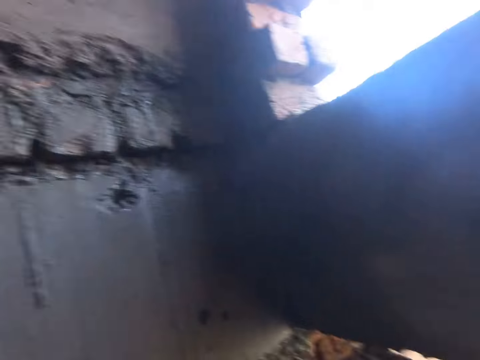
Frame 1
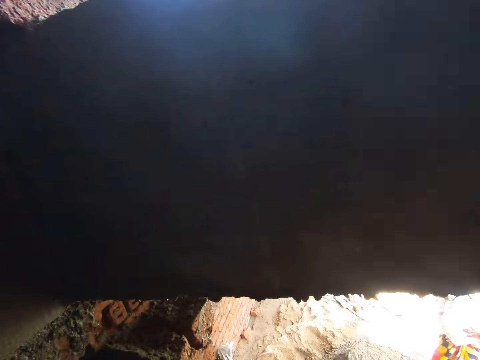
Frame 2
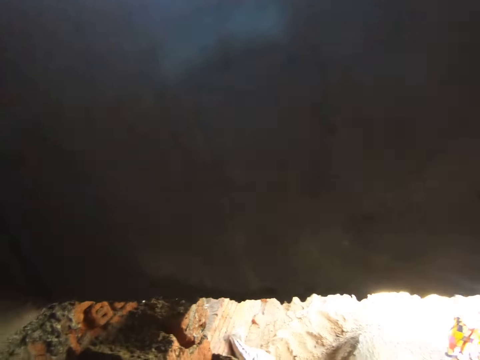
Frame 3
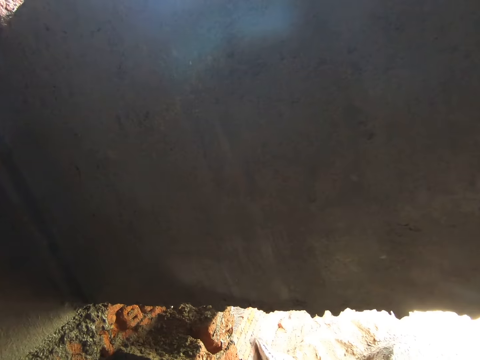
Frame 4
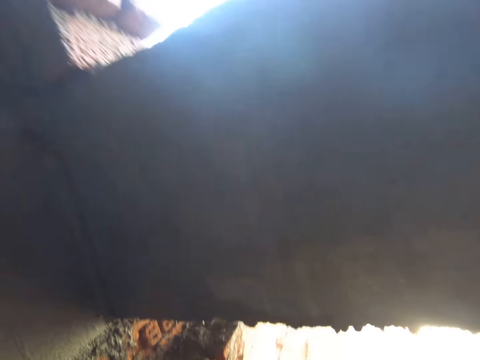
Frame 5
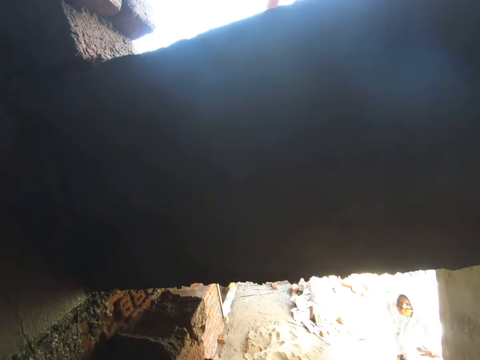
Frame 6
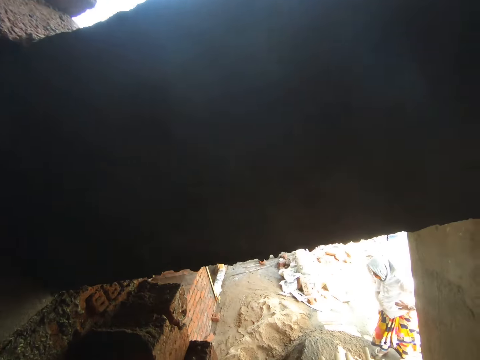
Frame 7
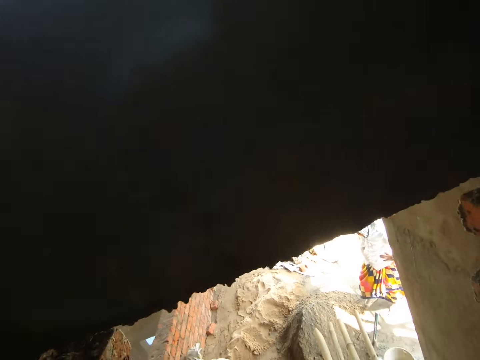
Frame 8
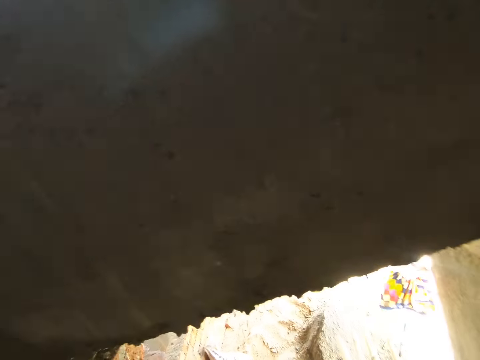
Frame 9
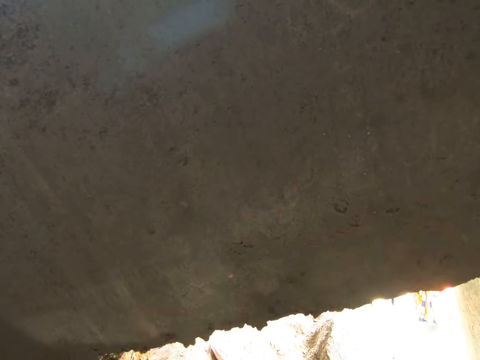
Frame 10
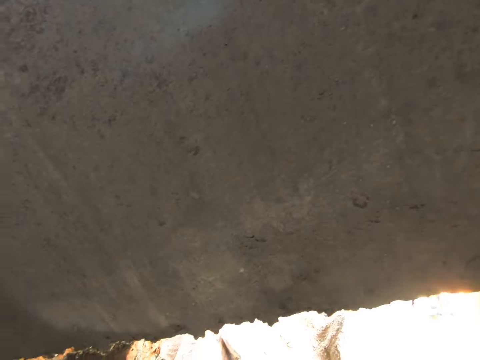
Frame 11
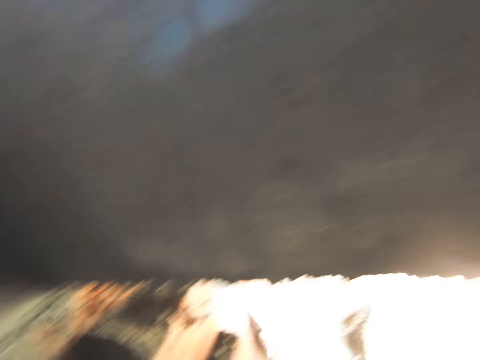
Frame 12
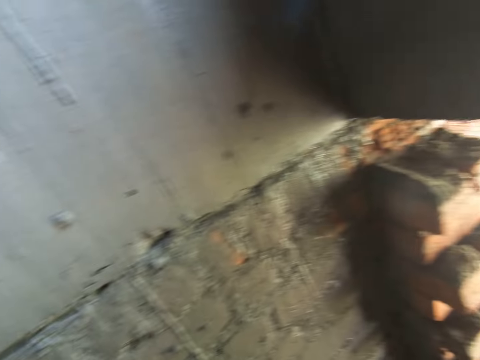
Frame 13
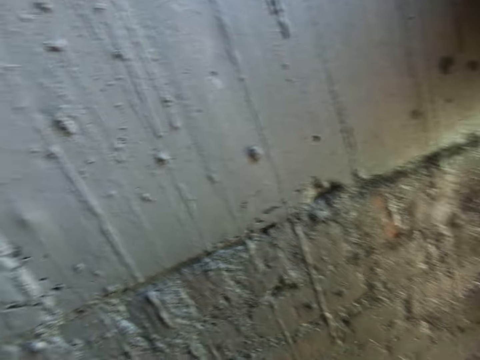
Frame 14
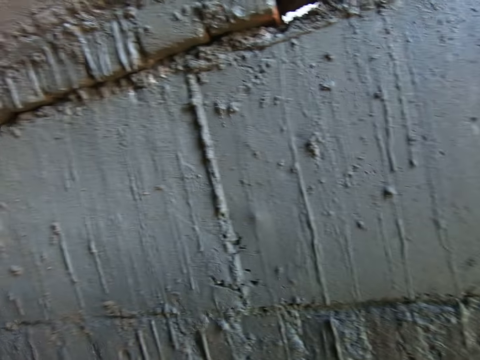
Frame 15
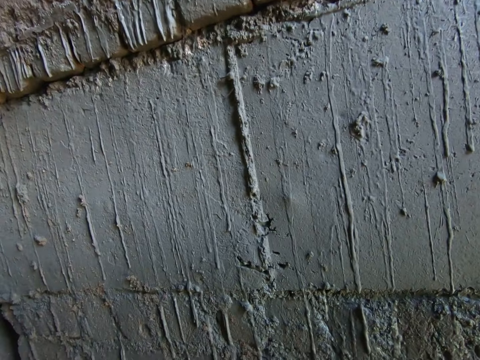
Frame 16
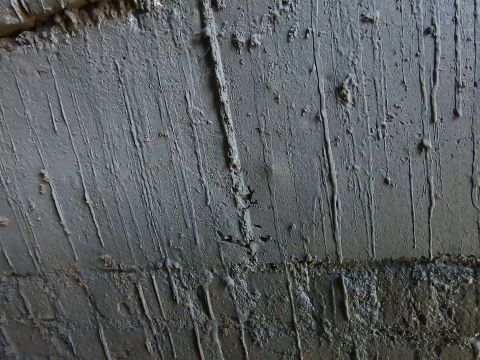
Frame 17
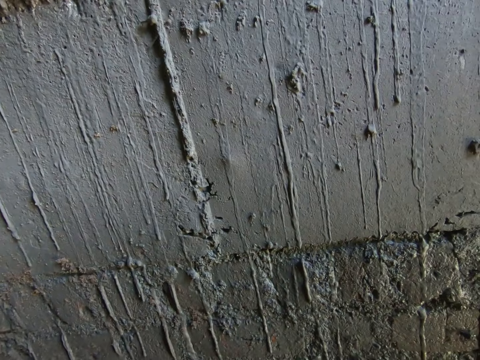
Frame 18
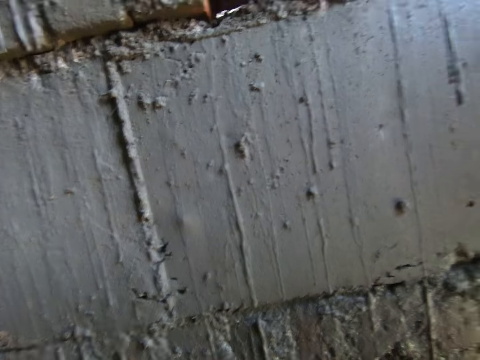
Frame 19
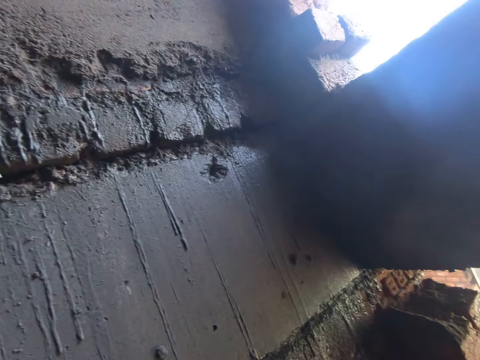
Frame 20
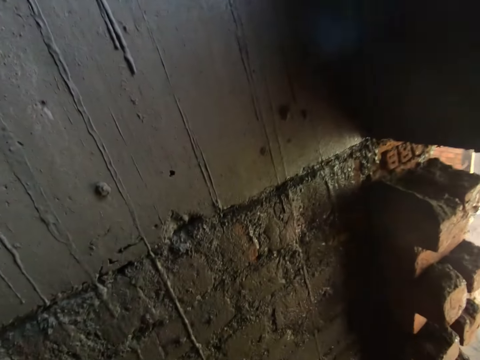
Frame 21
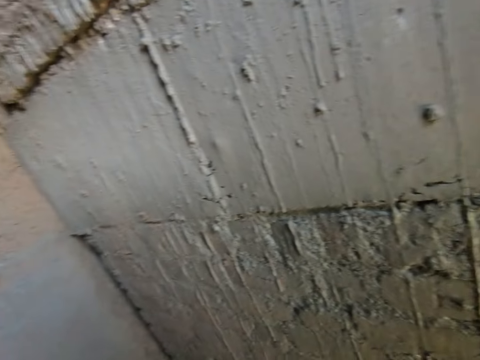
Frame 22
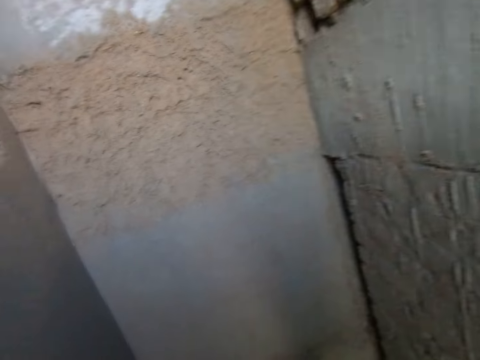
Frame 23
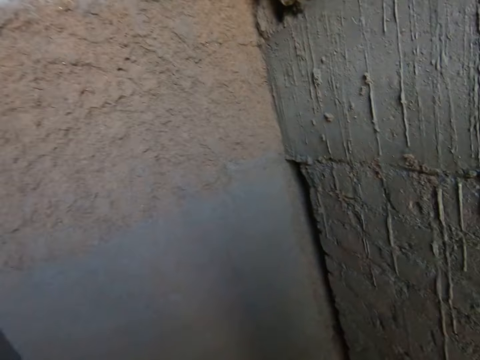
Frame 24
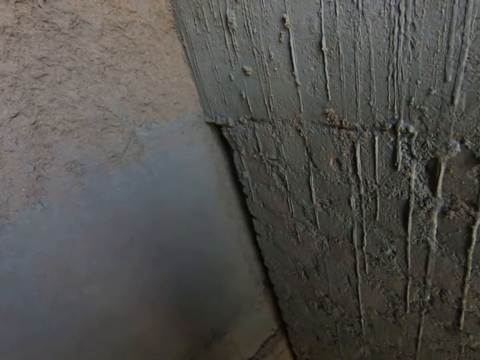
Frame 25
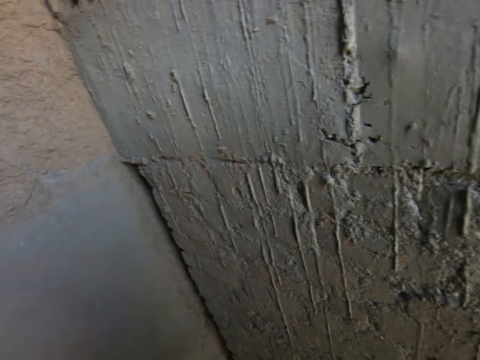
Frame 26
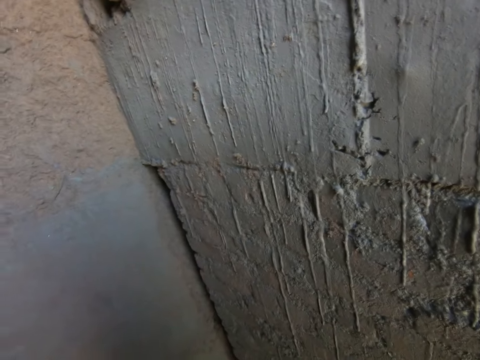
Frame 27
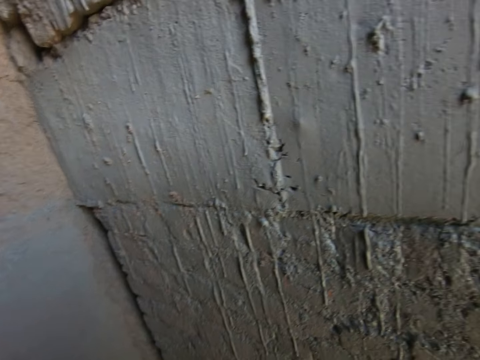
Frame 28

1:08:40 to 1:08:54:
The camera wearer talks. The woman gathers the cement mixture with her right hand. The camera wearer looks at the wall. They cough.

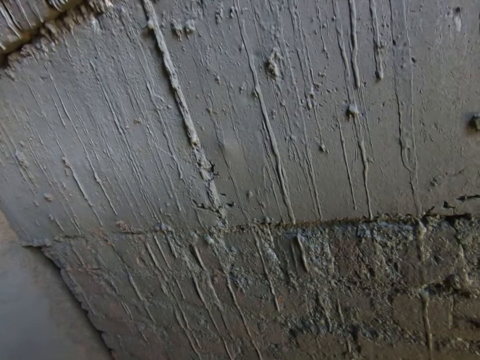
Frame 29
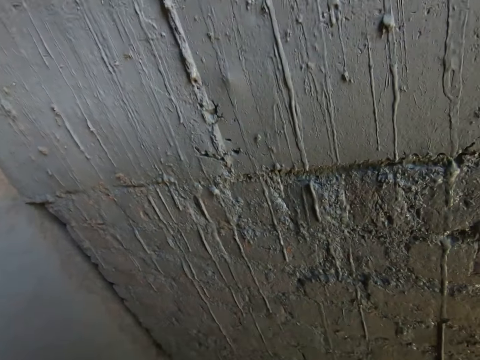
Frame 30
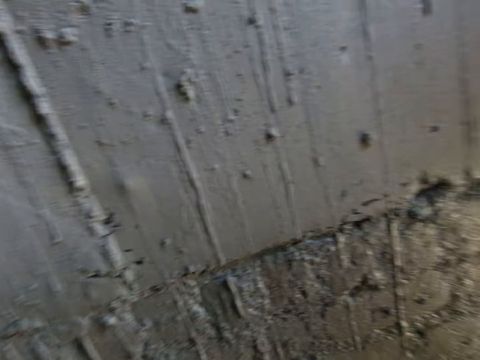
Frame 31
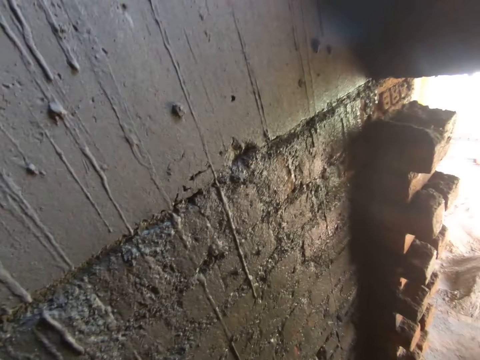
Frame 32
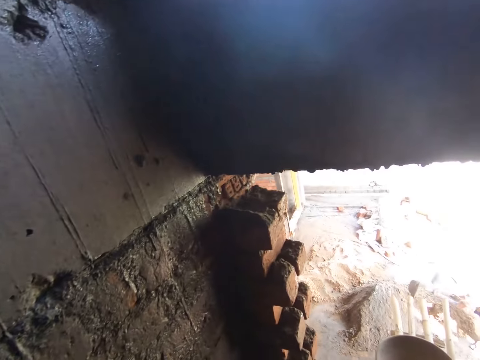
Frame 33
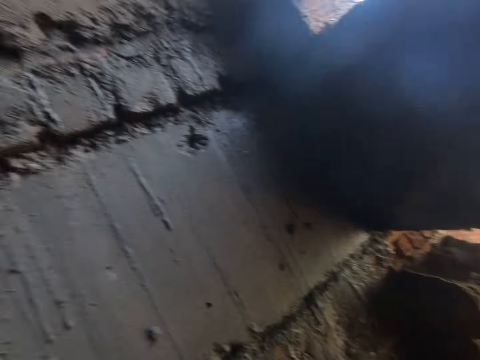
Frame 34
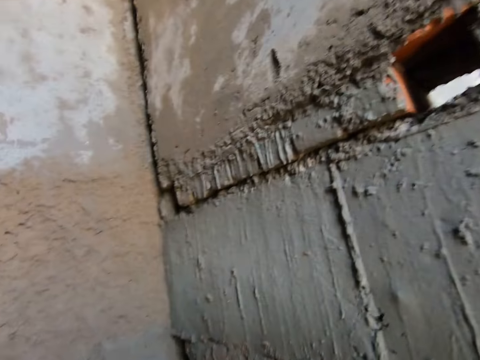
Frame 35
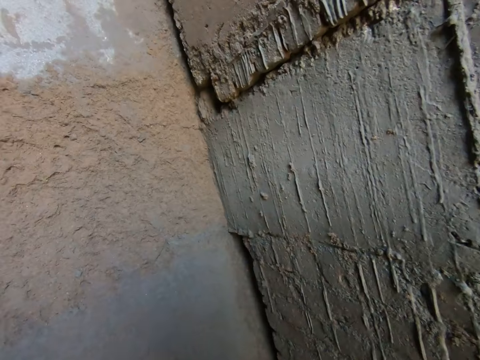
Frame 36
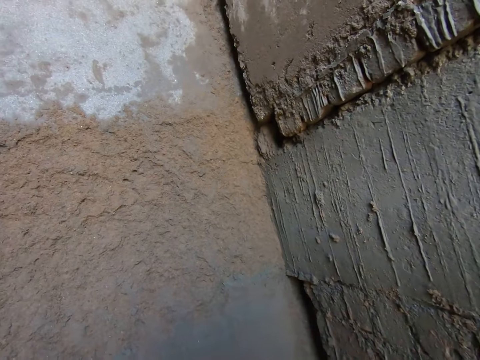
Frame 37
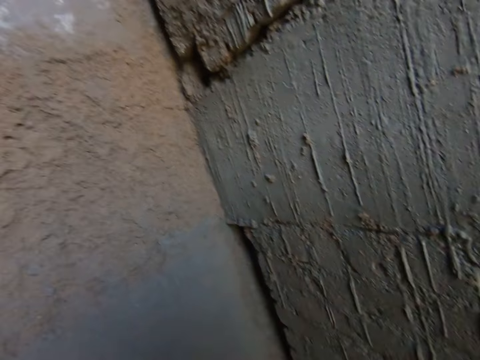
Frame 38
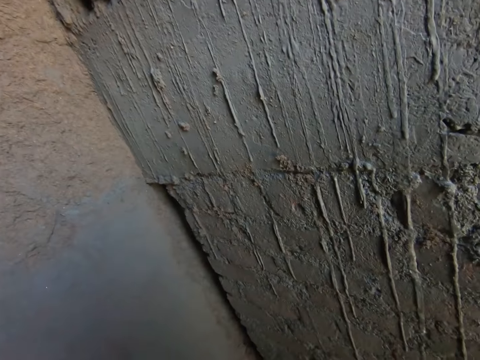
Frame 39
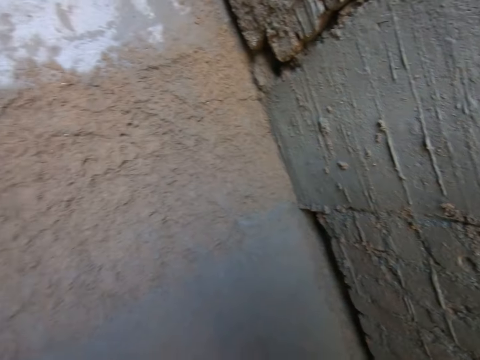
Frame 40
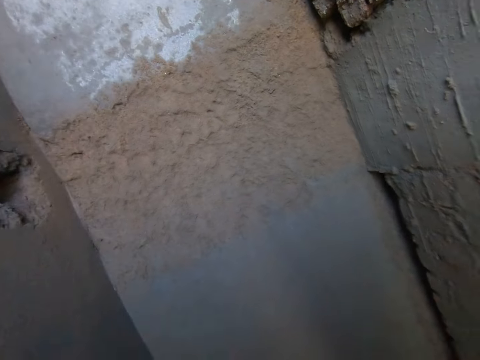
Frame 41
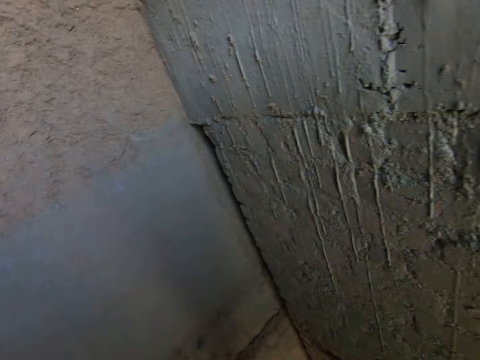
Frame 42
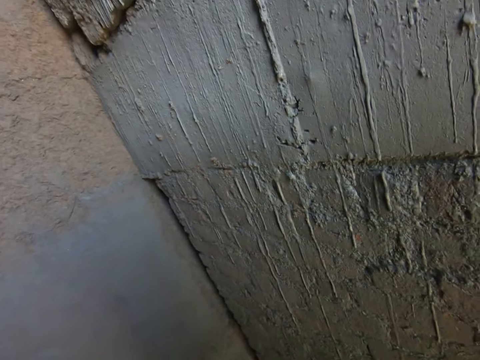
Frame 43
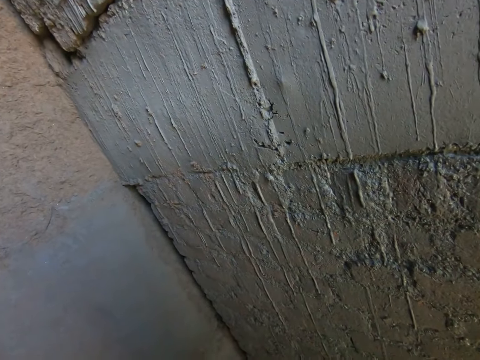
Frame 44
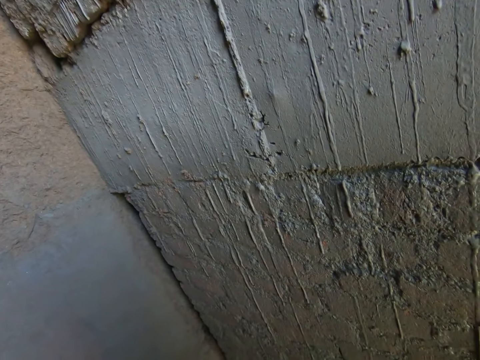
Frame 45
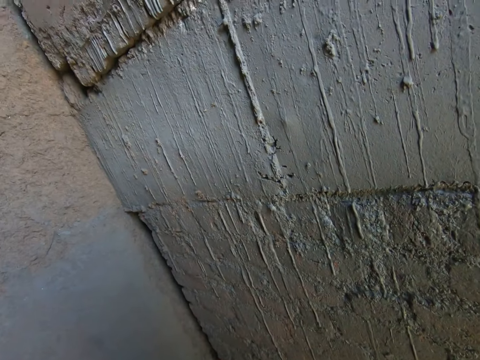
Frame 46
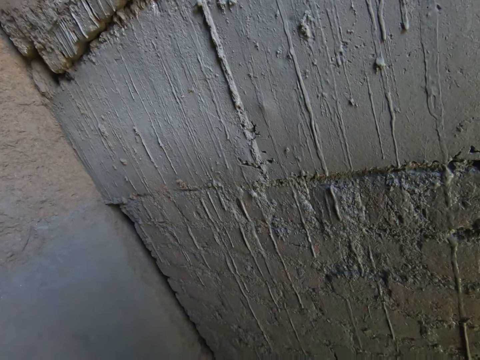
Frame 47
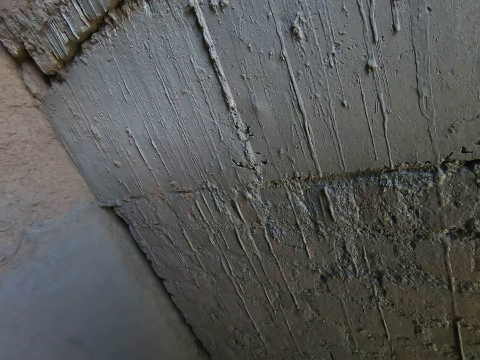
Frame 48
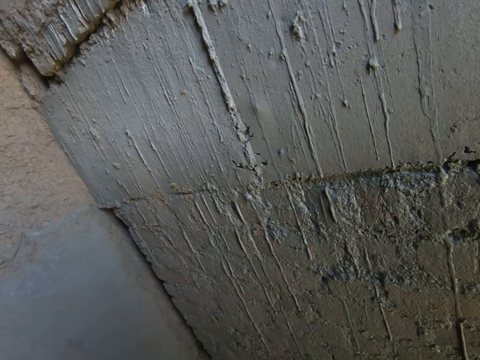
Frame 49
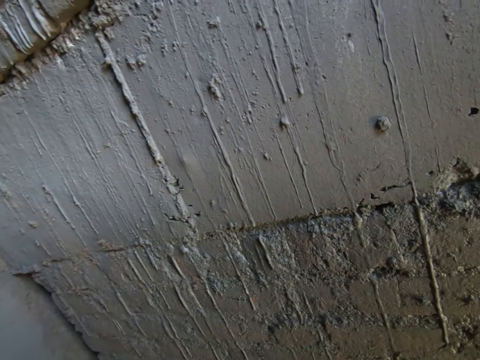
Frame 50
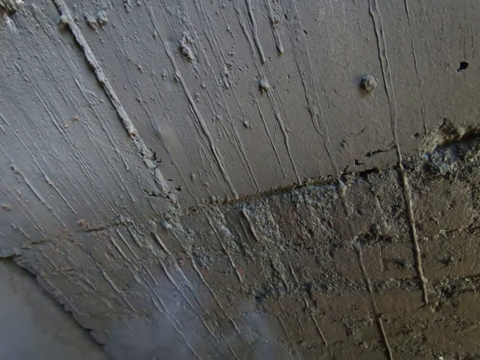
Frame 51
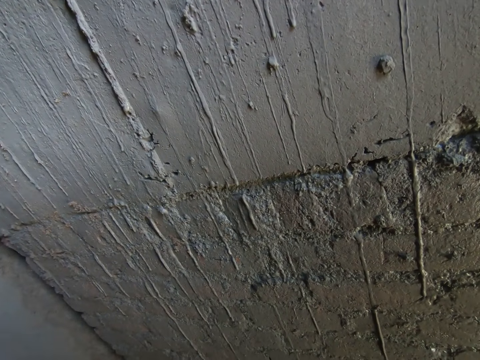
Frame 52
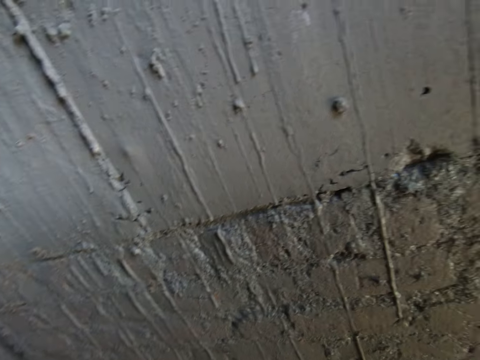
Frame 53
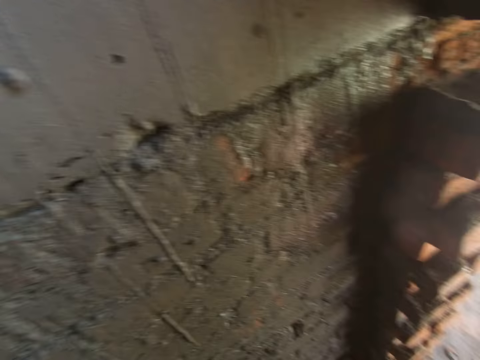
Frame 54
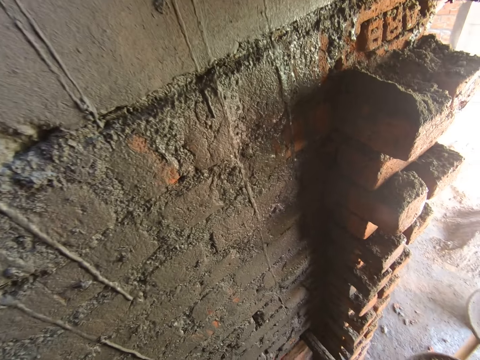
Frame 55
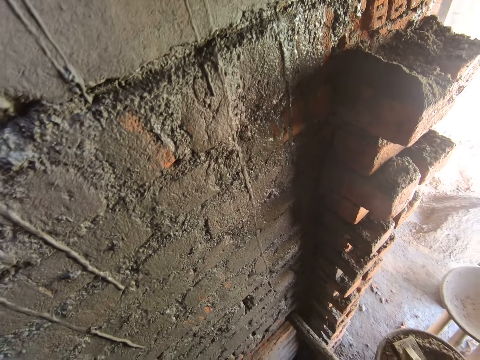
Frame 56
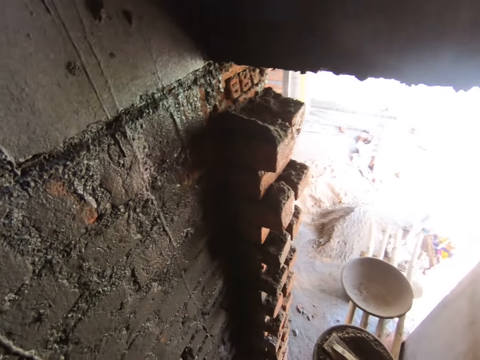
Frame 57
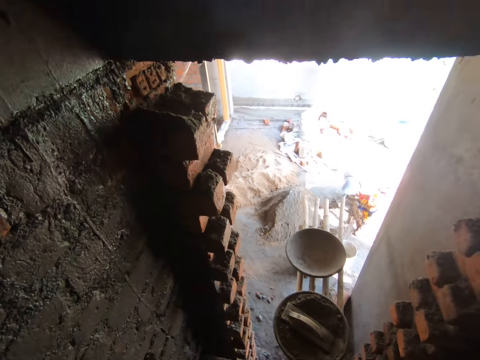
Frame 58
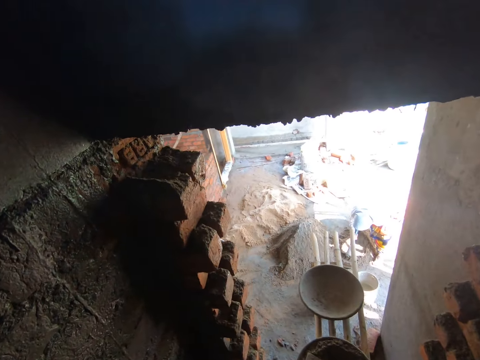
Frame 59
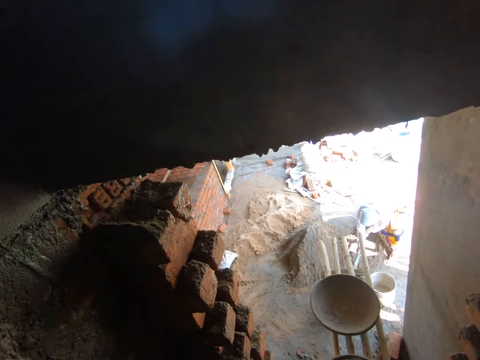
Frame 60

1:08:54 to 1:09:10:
The woman packs the cement mixture on the floor with the hoe in her hands. She gathers the cement mixture on the floor with the hoe in her hands.
